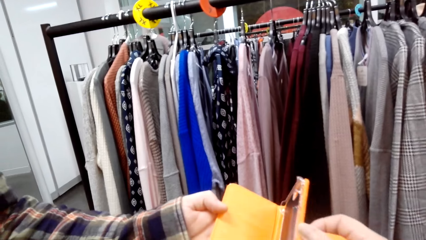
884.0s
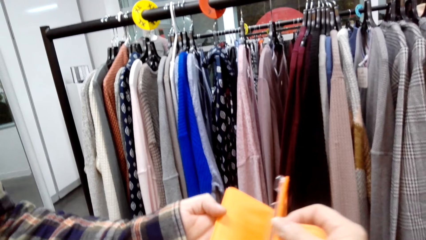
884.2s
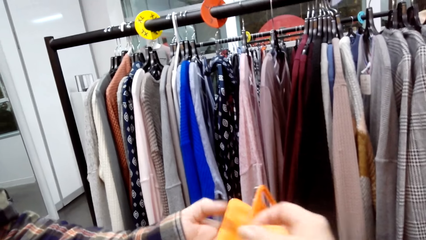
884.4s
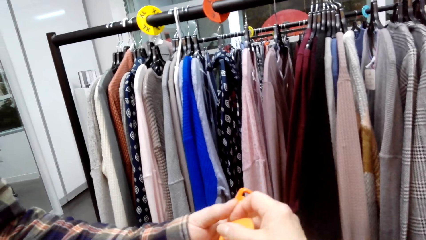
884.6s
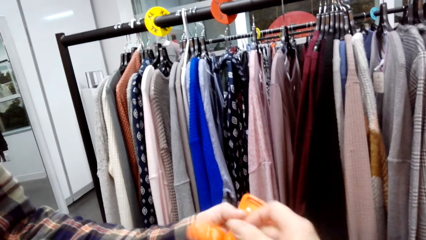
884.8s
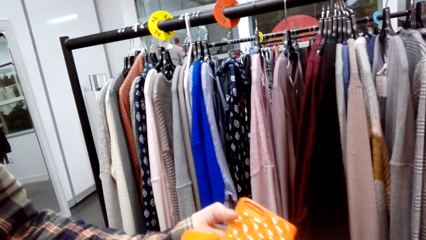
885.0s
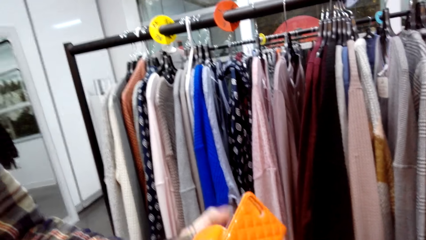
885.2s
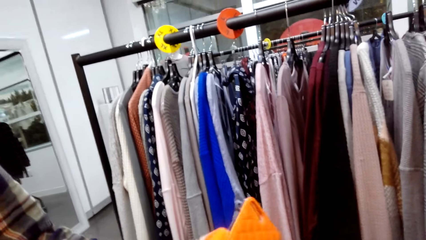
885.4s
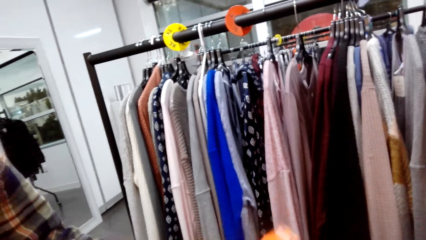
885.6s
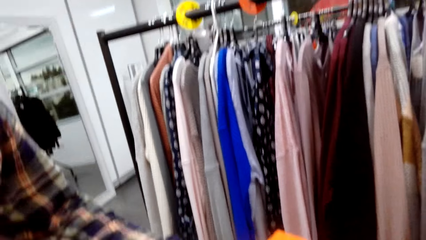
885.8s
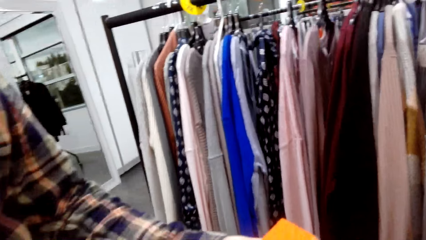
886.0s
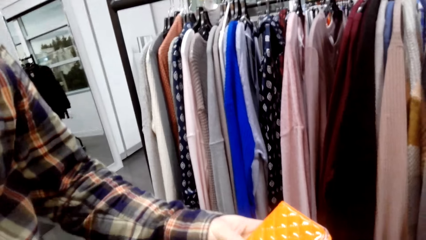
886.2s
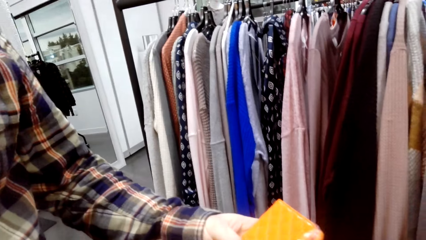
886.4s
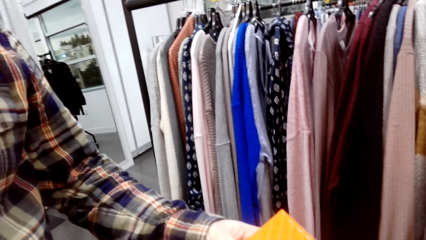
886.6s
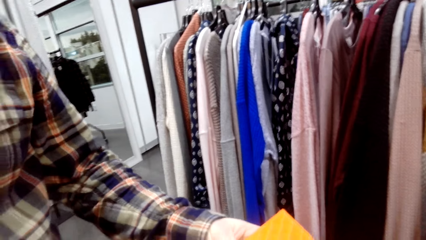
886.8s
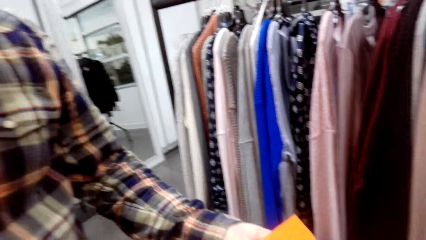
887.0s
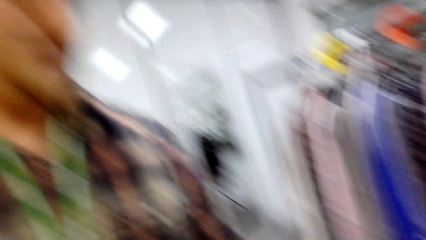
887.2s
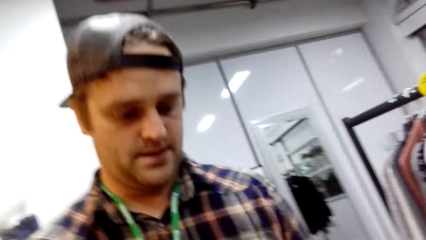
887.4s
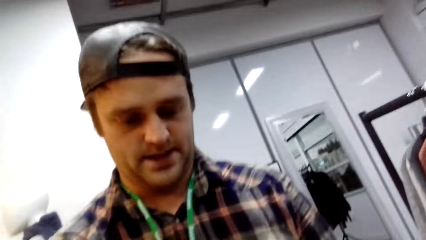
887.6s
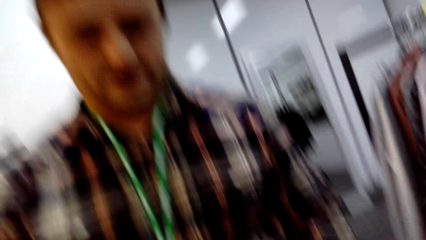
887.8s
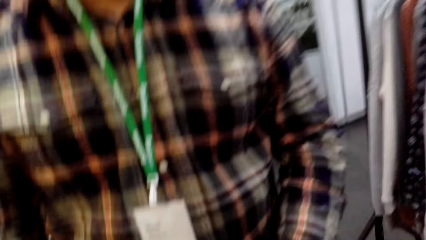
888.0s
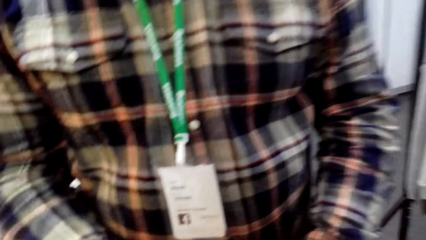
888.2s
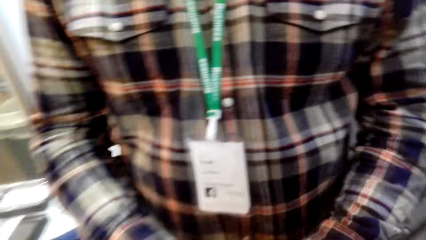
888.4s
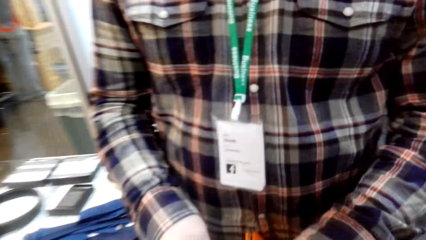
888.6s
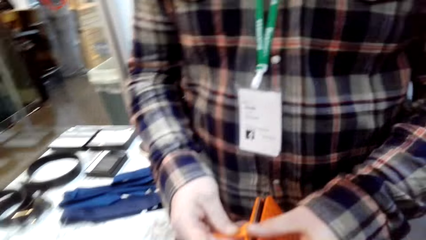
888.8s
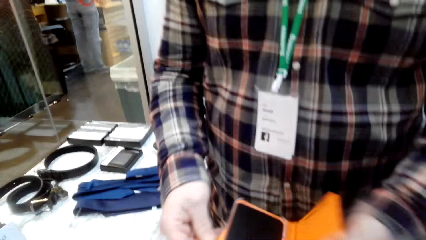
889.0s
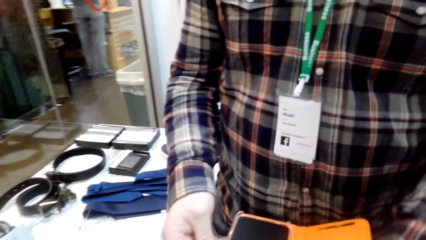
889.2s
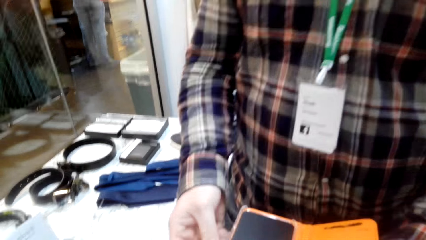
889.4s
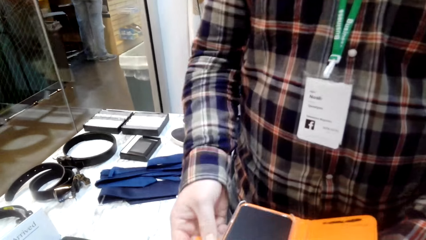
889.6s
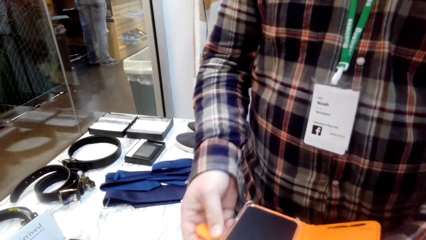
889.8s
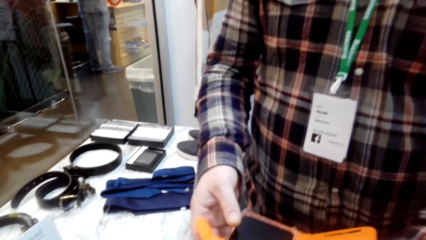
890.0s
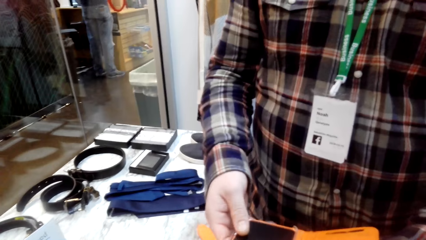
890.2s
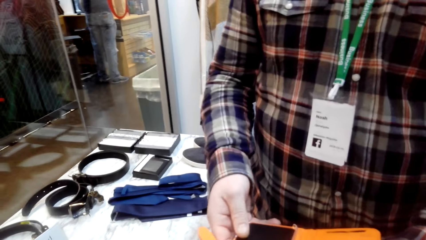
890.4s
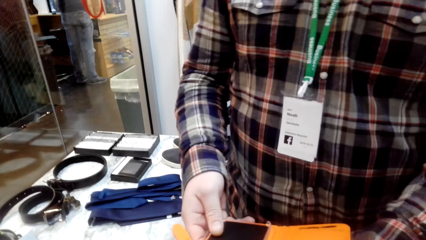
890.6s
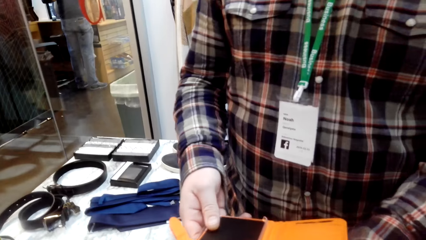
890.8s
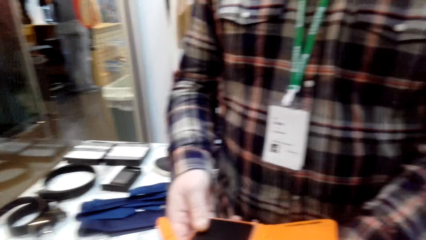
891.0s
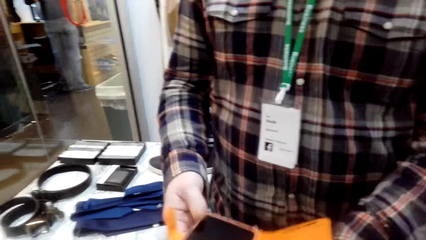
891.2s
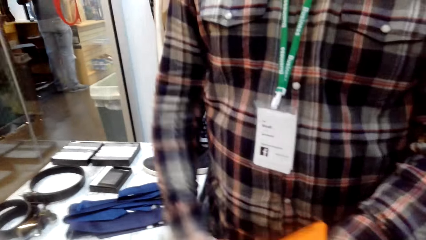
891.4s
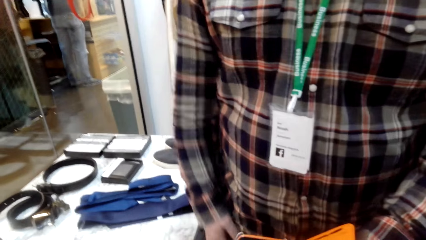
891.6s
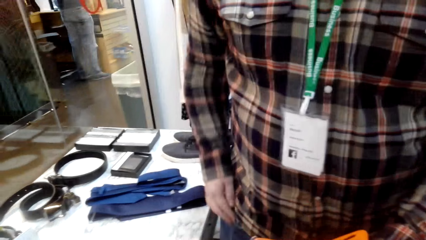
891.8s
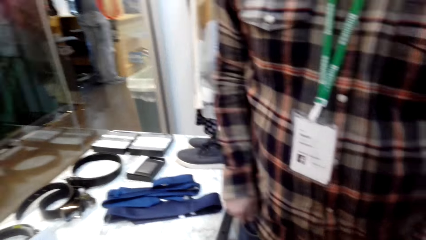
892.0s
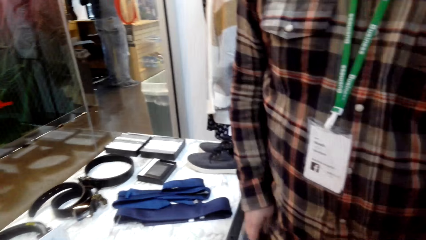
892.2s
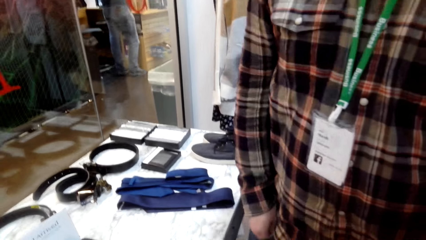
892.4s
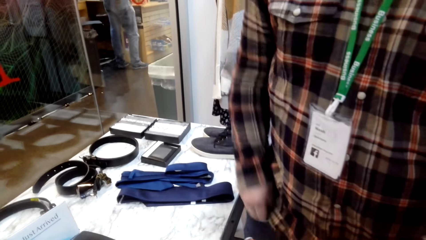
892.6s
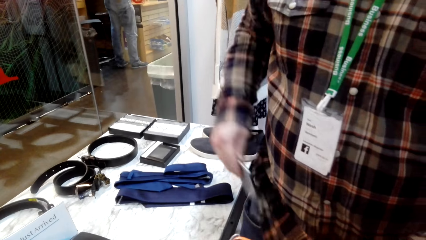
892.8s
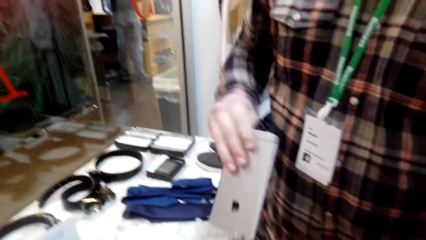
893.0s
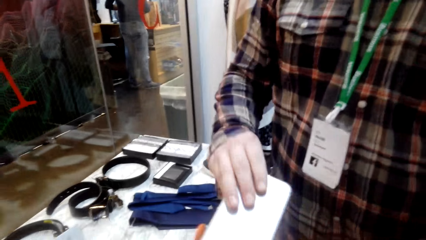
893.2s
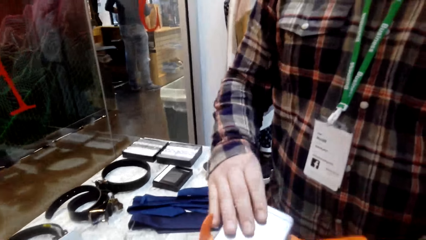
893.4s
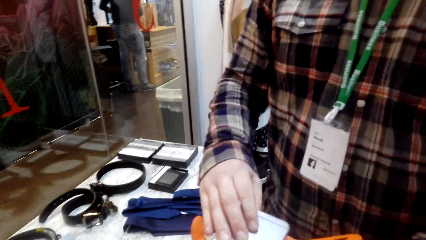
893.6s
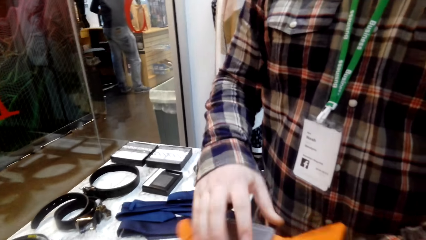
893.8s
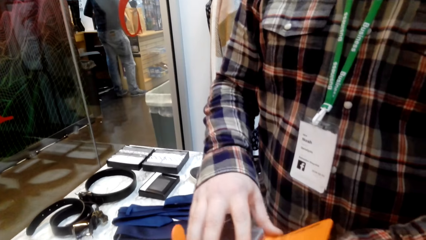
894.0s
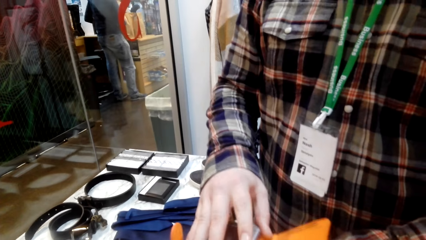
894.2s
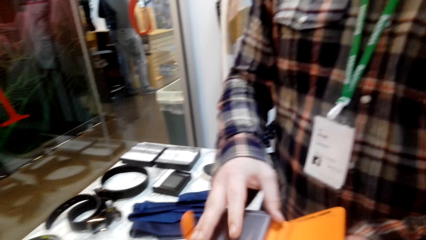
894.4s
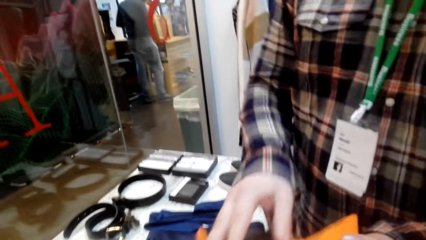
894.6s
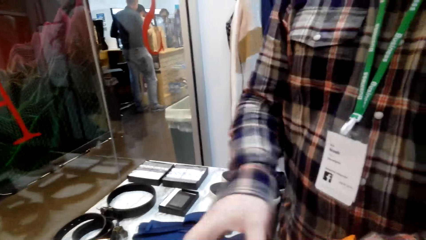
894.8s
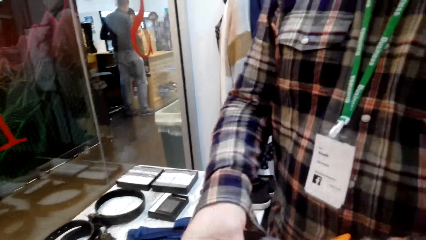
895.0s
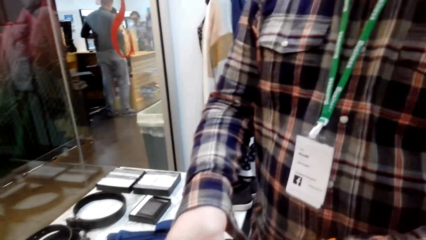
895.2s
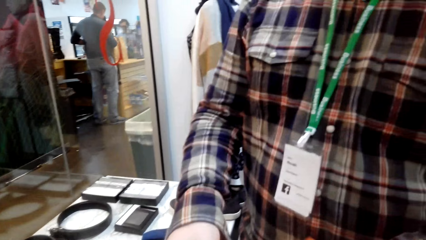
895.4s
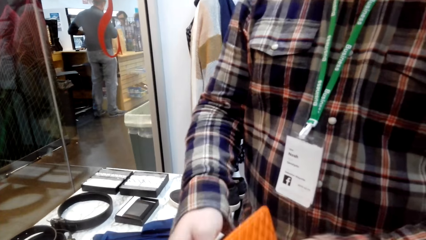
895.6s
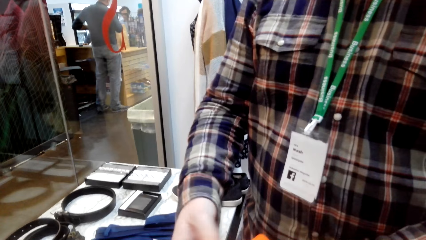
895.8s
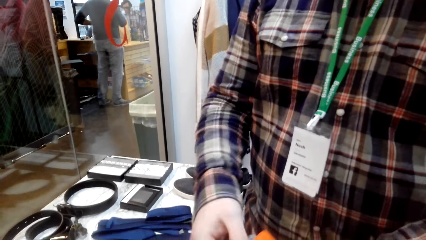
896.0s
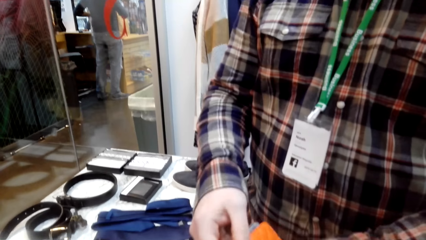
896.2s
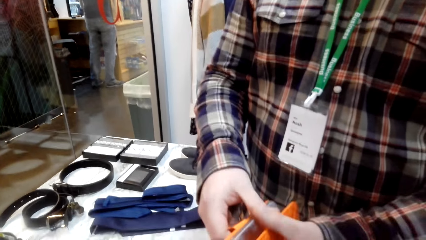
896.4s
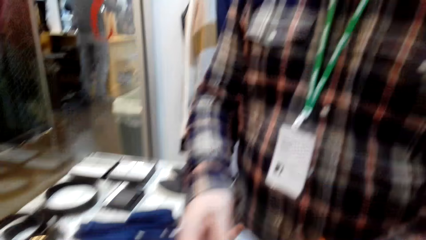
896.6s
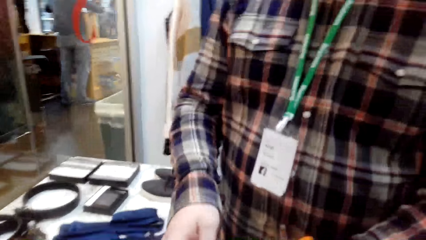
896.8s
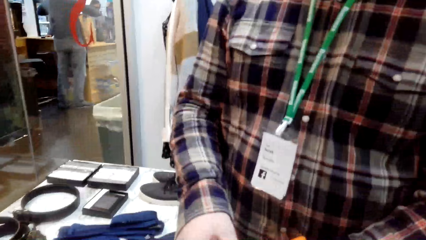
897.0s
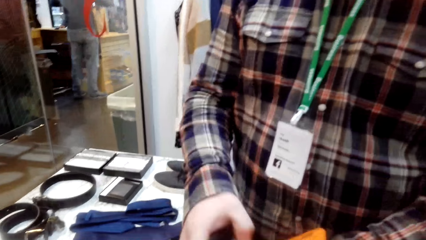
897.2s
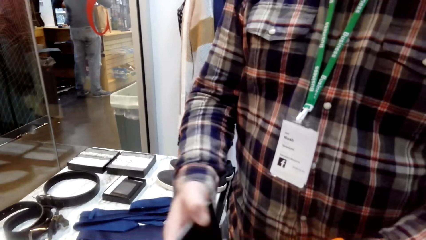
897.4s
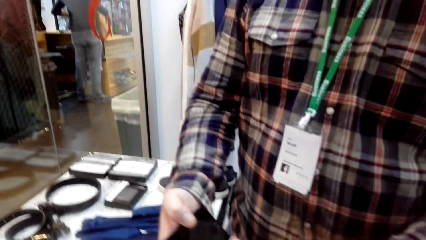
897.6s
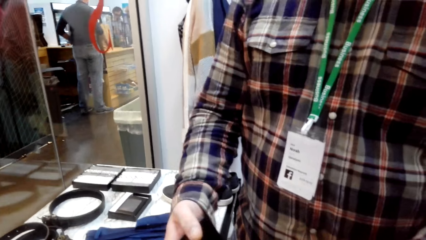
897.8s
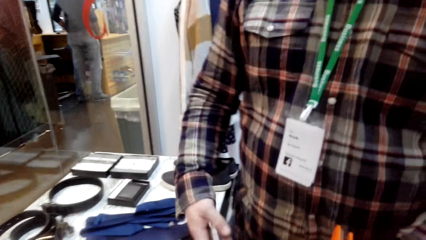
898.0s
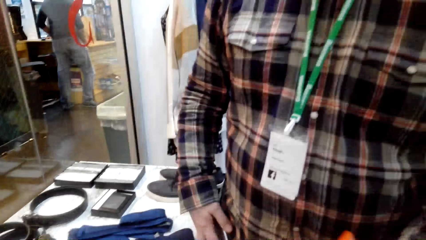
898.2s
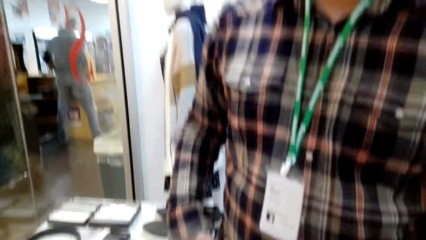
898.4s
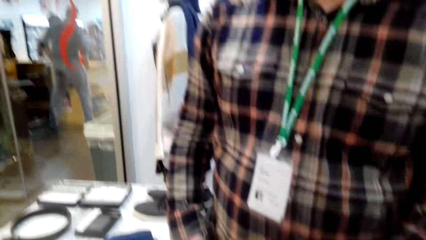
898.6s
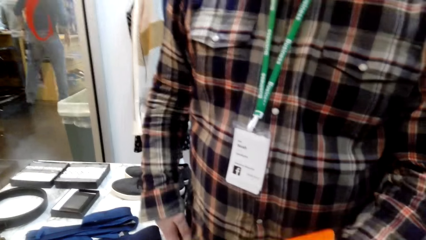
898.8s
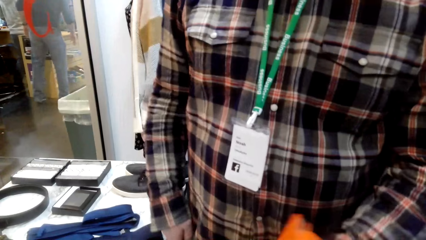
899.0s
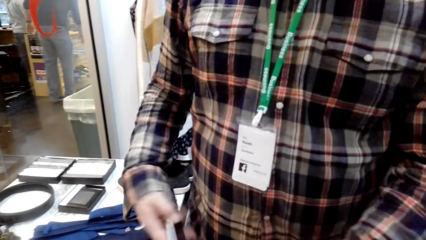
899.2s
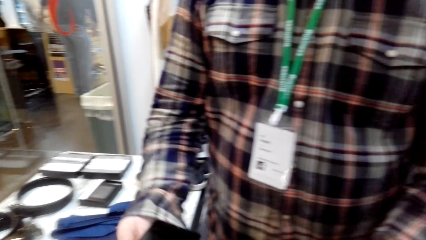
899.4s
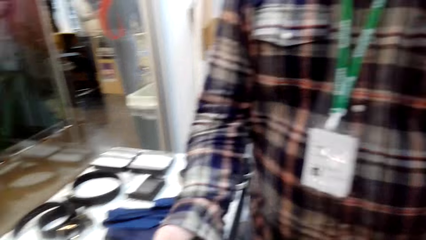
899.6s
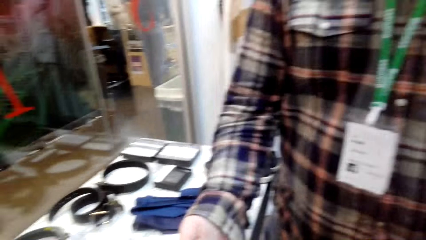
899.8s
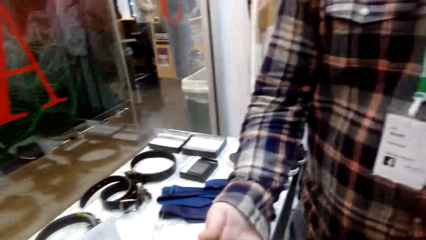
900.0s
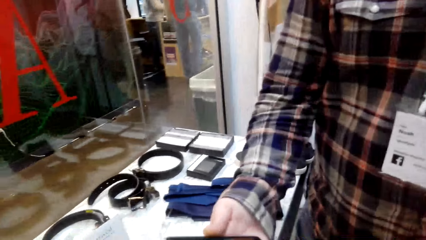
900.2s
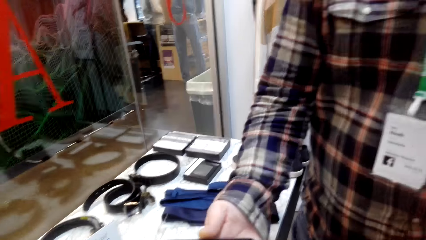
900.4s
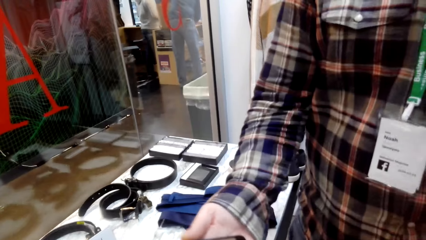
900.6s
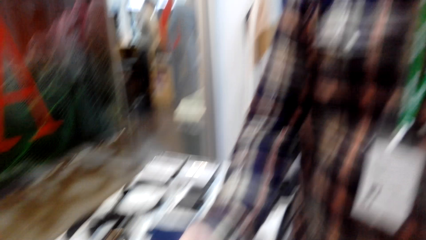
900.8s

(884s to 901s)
The camera wearer closes the phone case. A man examines the phone and operates the phone. The man picks up the phone, hands over the phone, closes the phone case and removes the phone.
